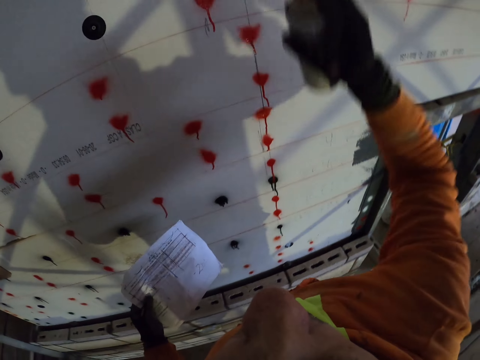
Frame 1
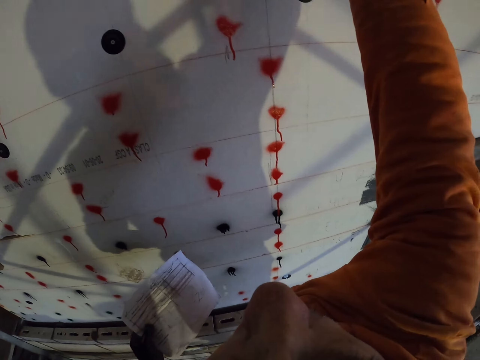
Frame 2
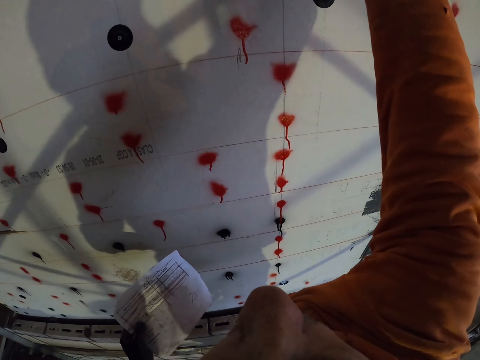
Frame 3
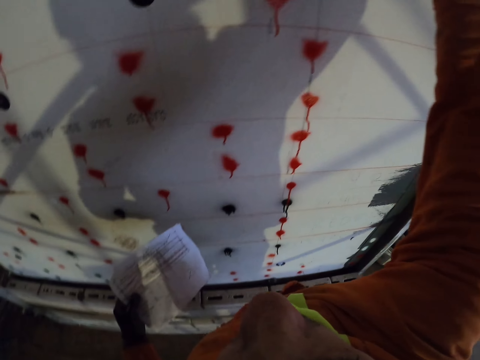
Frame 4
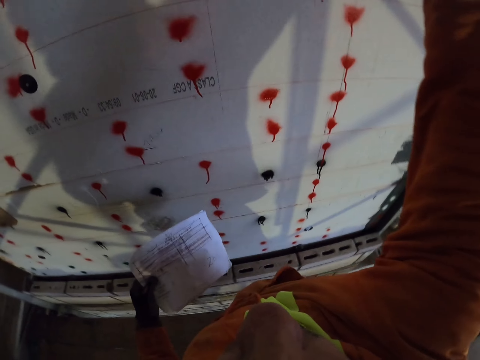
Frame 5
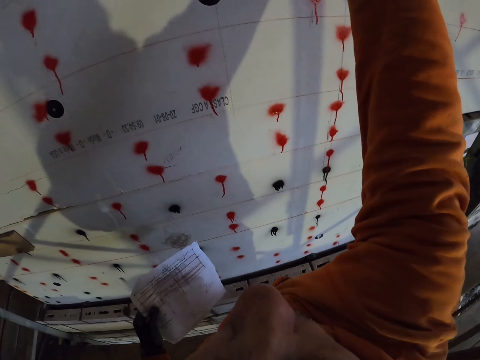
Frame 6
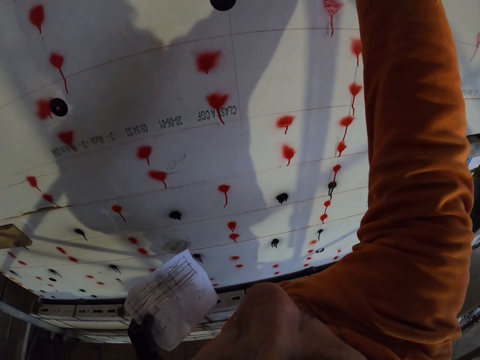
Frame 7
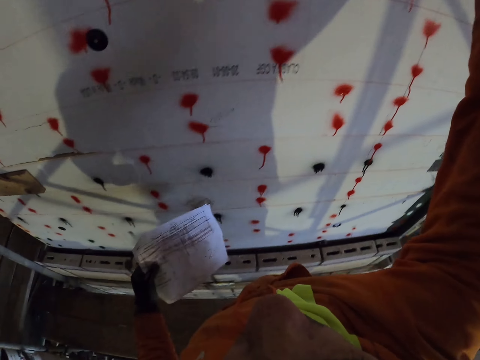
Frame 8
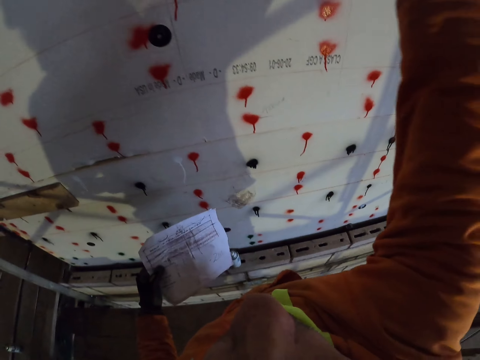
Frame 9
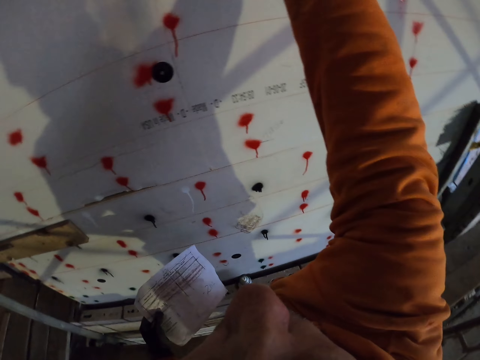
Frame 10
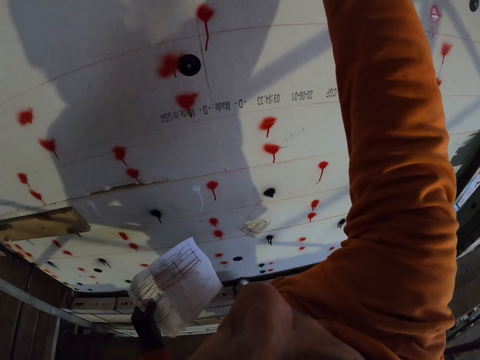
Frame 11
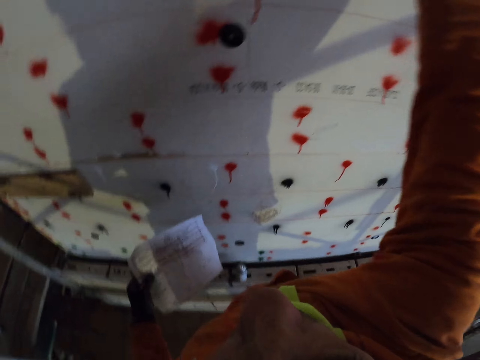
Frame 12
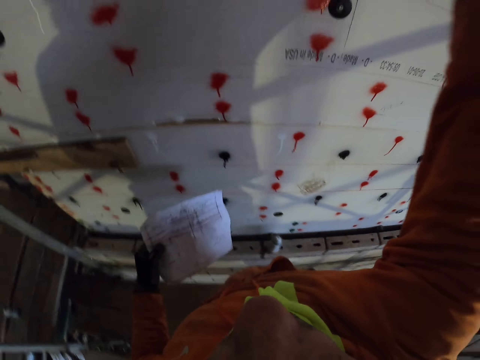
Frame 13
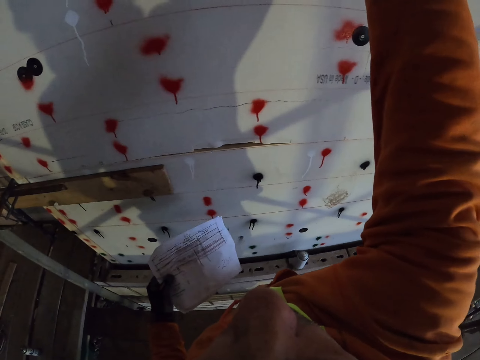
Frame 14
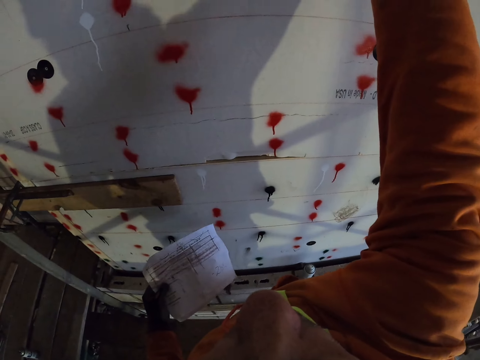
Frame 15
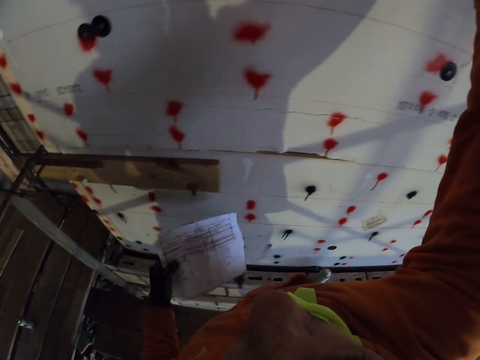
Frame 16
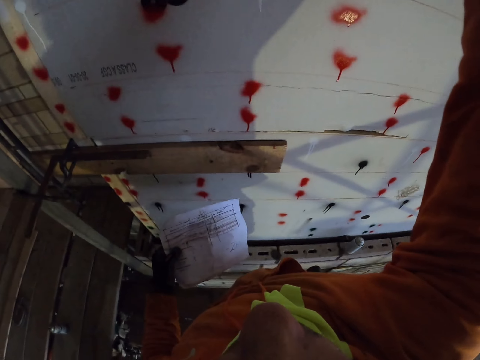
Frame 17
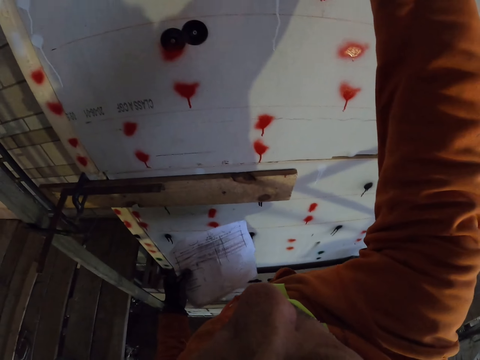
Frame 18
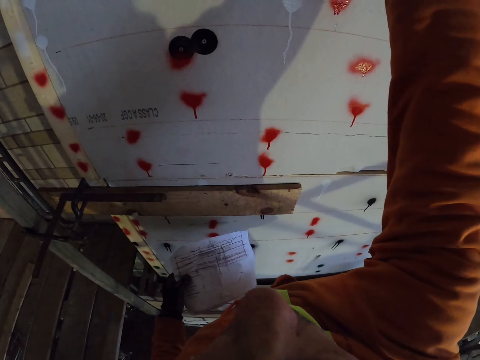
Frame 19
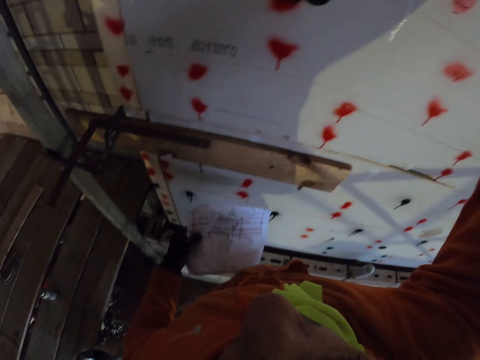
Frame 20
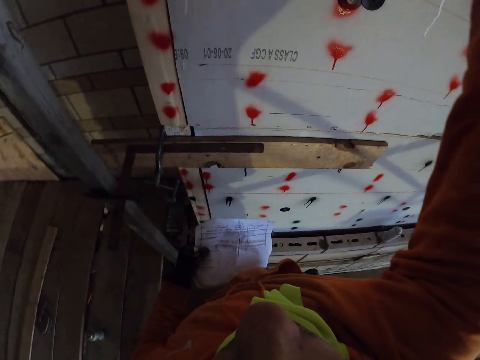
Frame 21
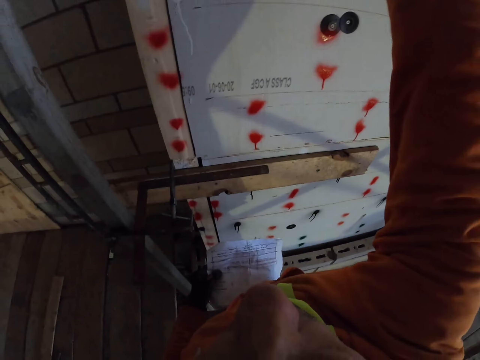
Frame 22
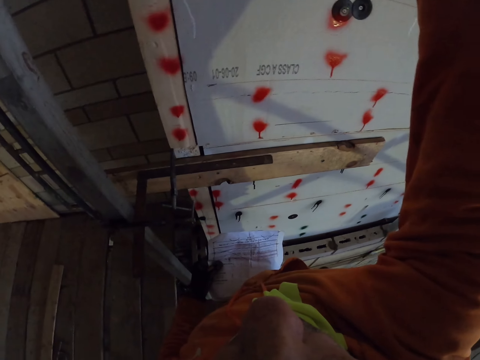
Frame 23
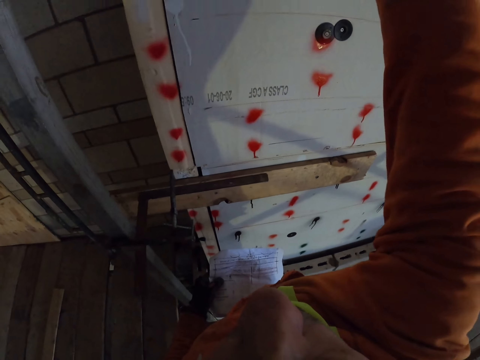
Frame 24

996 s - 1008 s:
The camera wearer sprays on the wall.

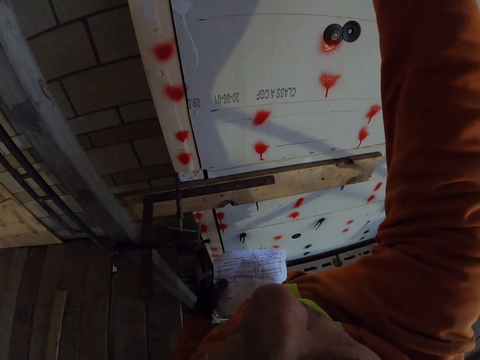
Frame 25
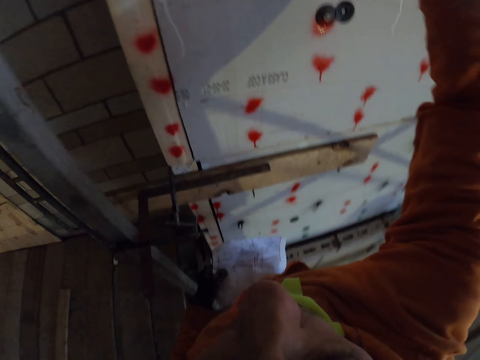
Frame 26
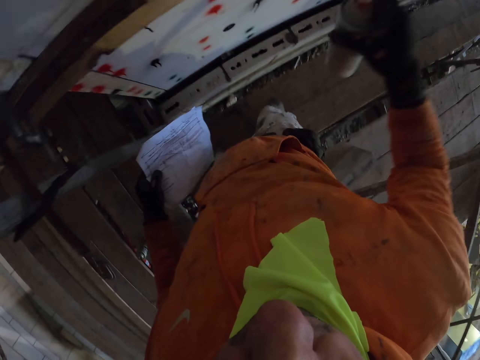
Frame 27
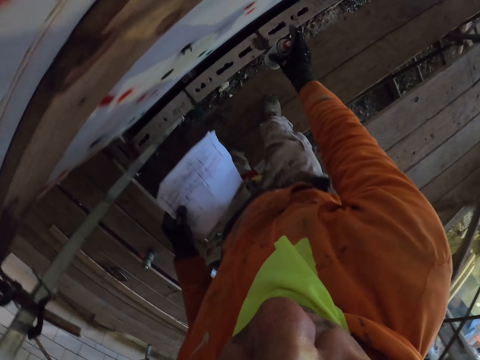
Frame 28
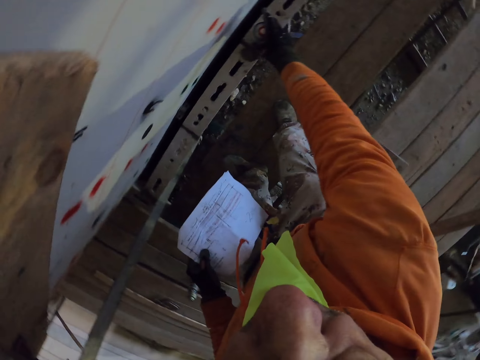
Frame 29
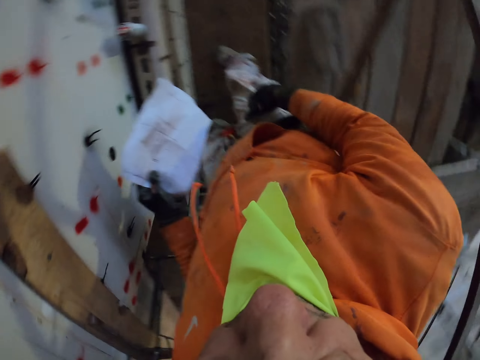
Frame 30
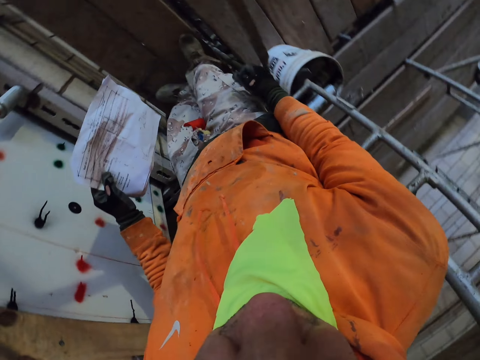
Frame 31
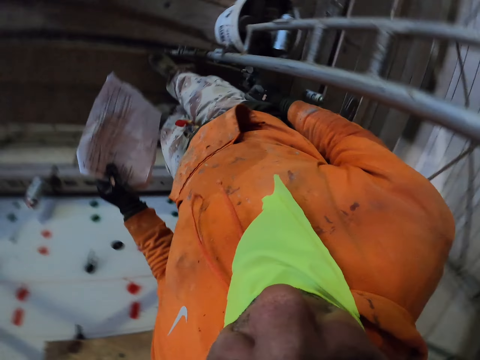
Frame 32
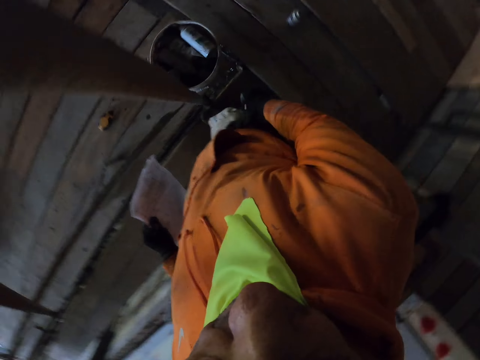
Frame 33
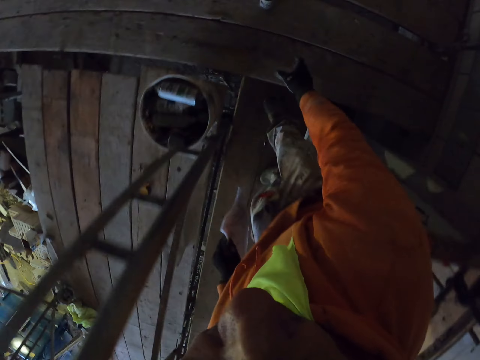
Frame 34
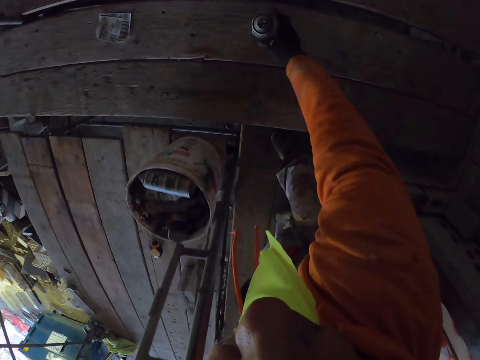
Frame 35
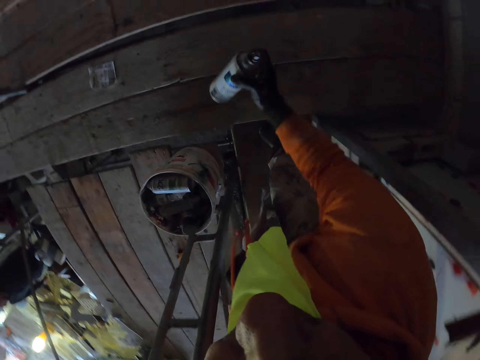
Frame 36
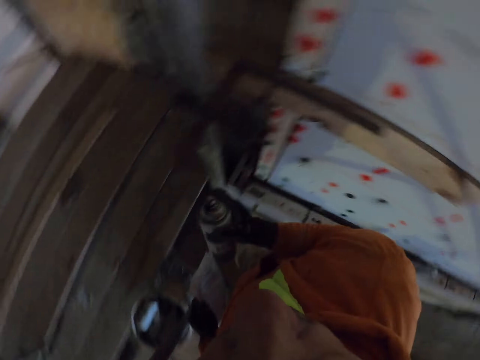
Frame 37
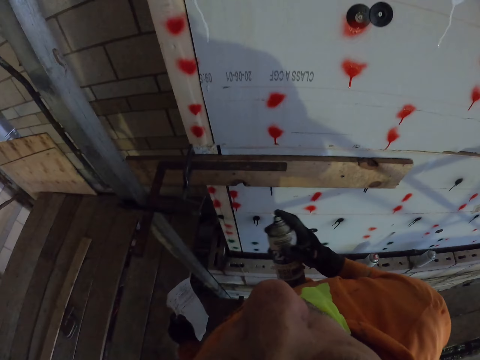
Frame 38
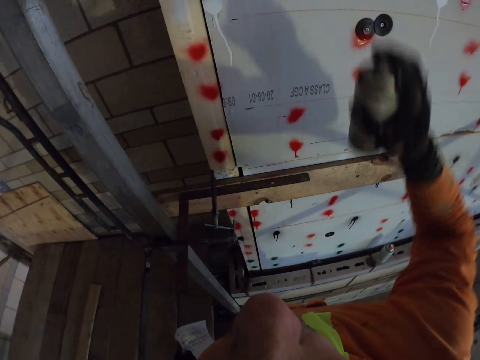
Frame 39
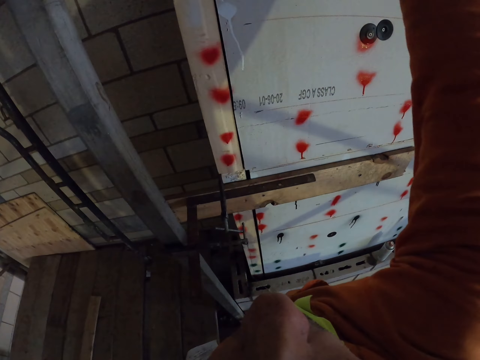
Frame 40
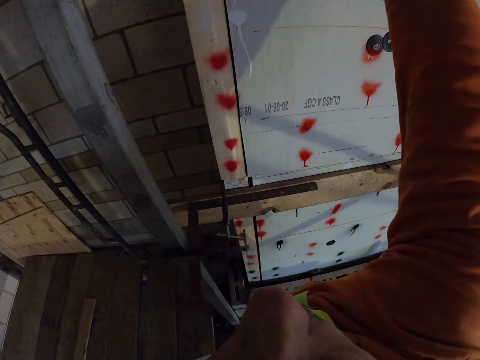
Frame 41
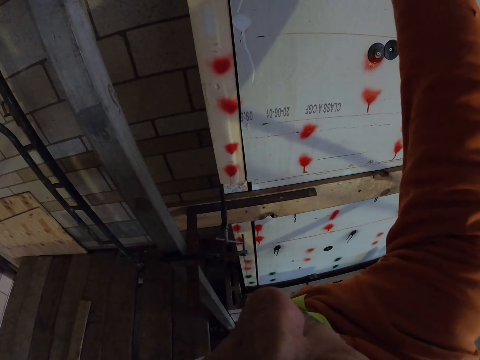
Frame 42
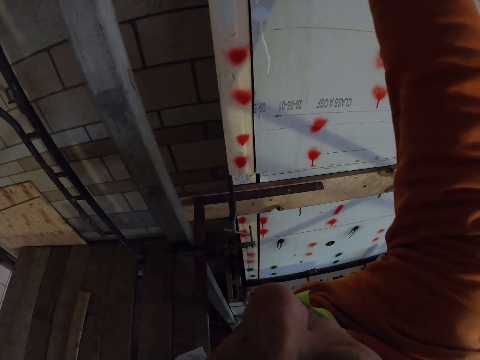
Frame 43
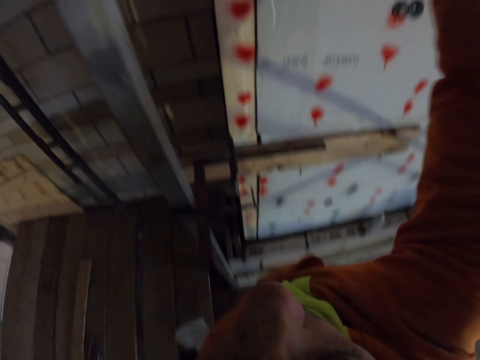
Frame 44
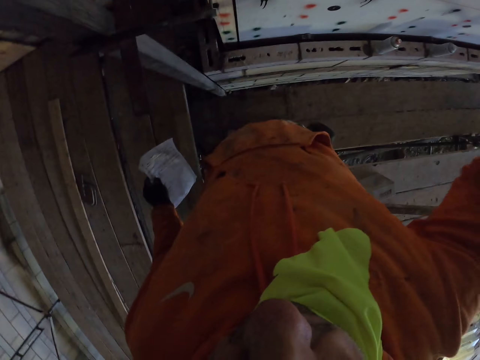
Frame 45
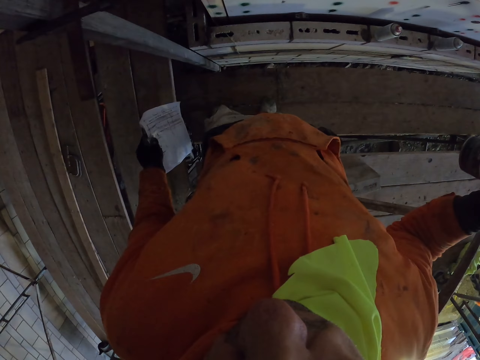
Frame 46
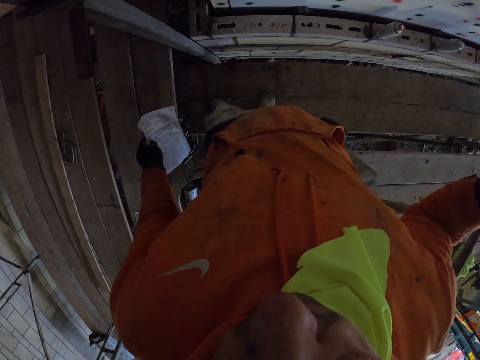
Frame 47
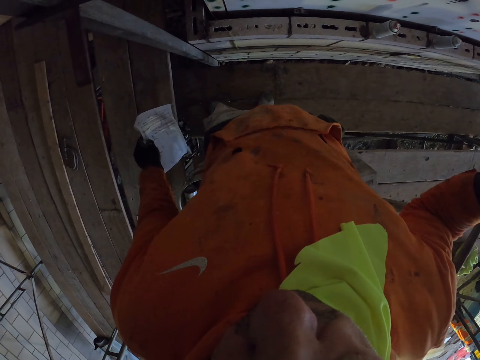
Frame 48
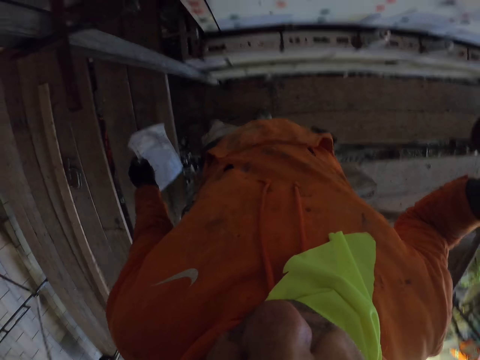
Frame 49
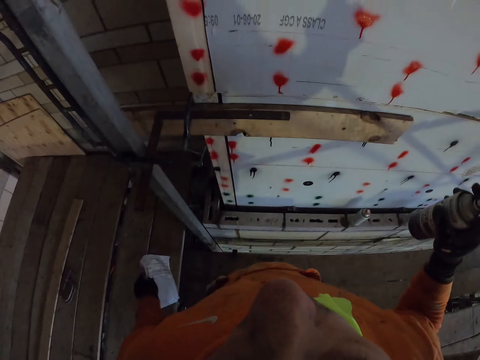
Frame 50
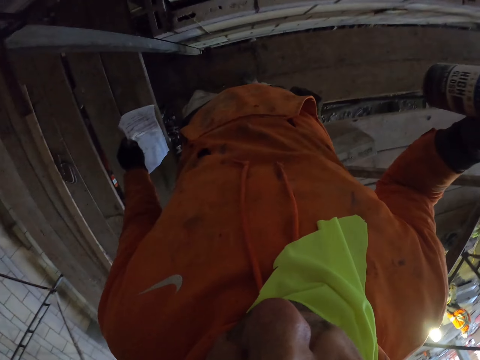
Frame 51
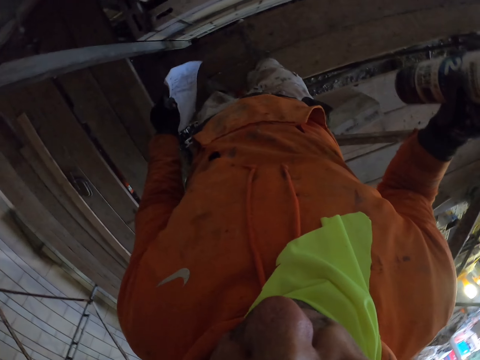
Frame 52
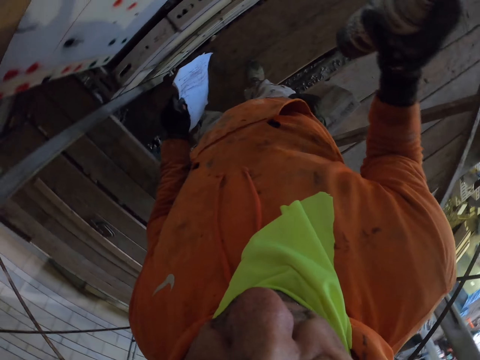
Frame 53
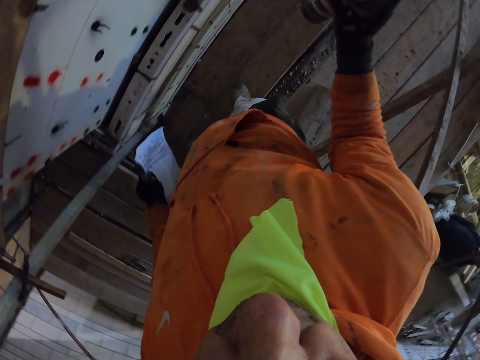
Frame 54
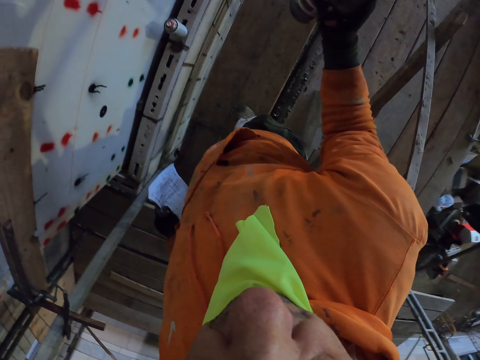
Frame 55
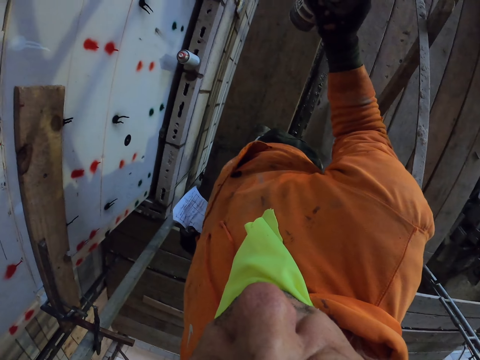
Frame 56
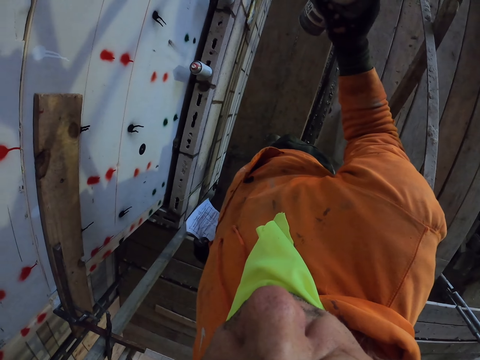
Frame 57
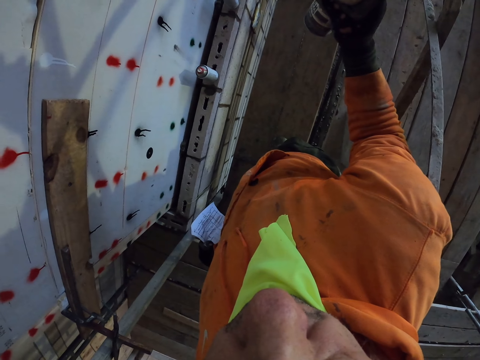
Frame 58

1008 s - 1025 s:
The camera wearer puts the spray on the concrete. They turn around the room. They bend. They pick the spray. They turn around the room. They spray the wall. They turn around the room.
